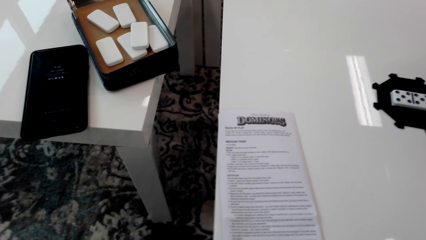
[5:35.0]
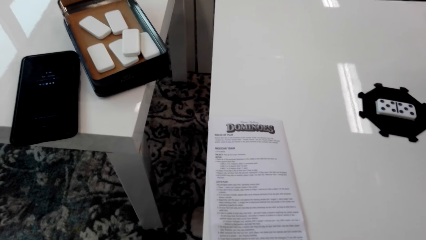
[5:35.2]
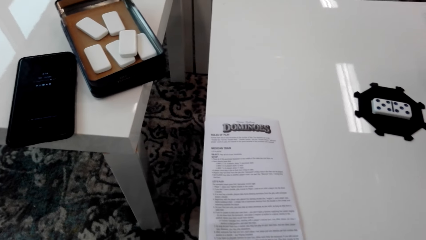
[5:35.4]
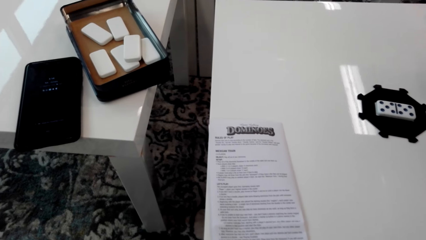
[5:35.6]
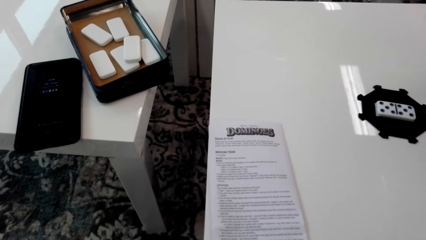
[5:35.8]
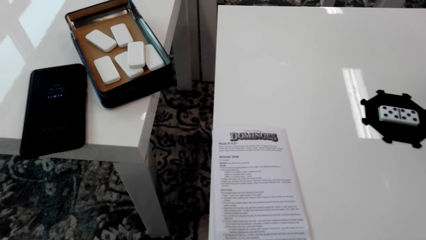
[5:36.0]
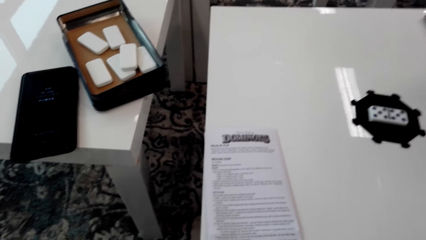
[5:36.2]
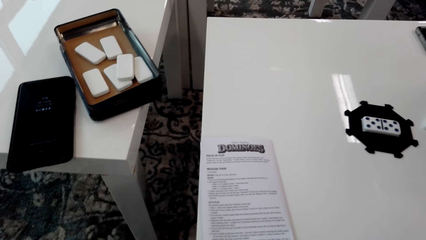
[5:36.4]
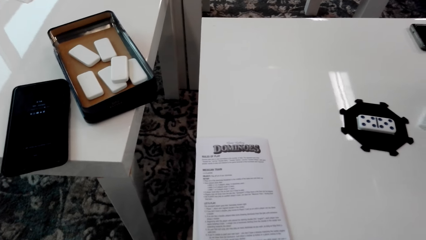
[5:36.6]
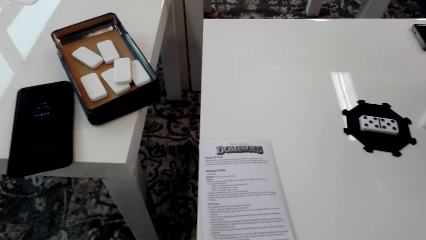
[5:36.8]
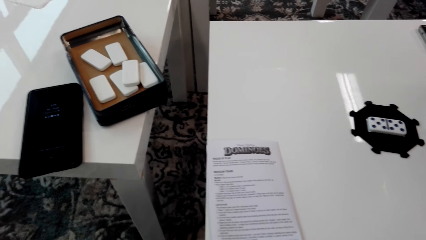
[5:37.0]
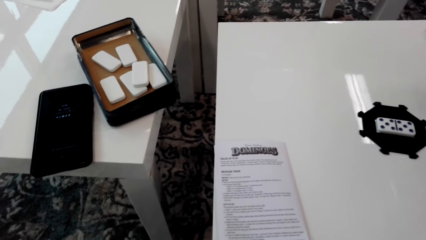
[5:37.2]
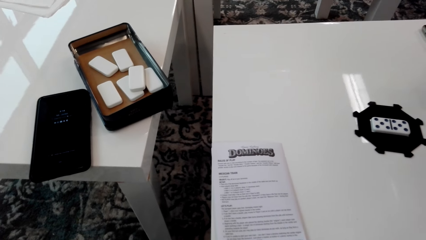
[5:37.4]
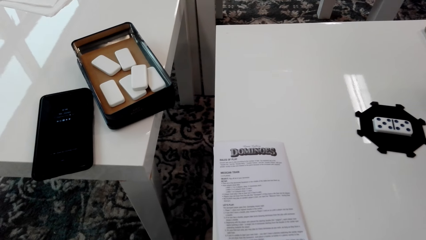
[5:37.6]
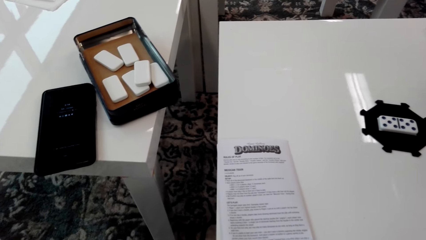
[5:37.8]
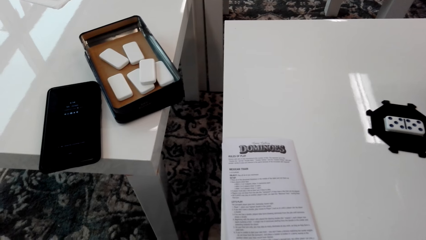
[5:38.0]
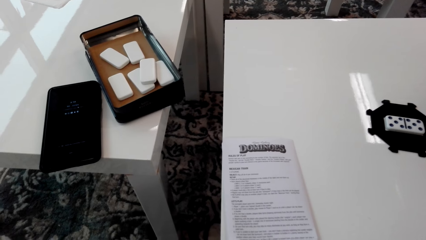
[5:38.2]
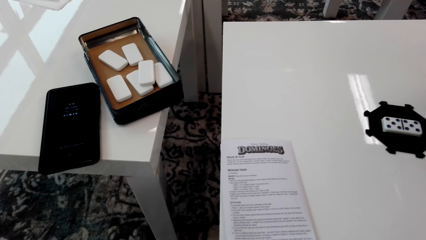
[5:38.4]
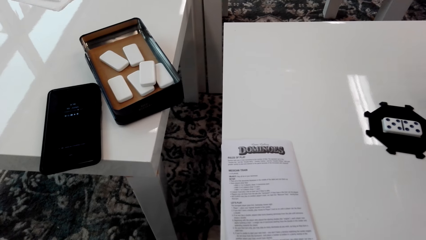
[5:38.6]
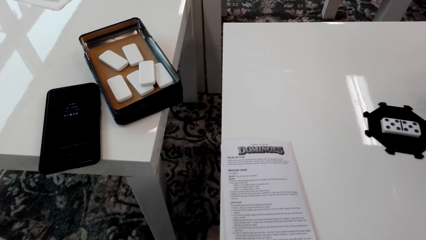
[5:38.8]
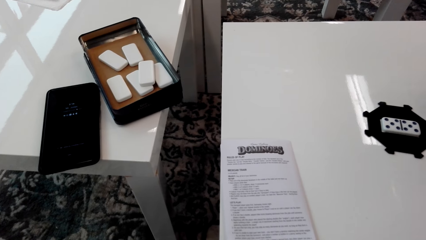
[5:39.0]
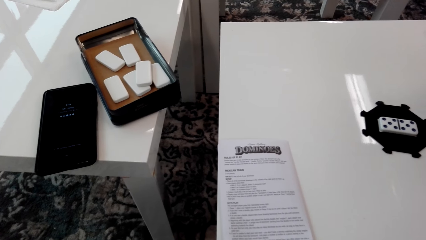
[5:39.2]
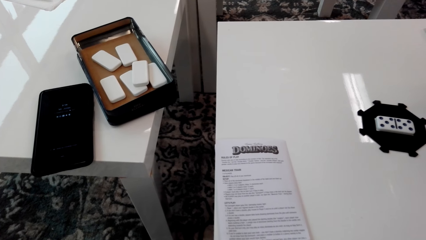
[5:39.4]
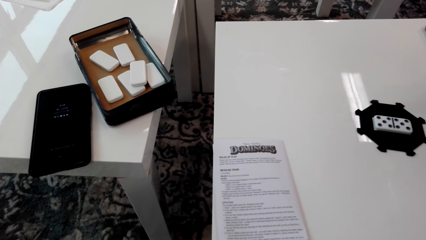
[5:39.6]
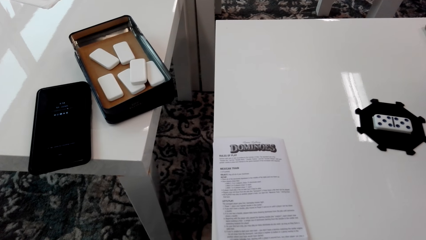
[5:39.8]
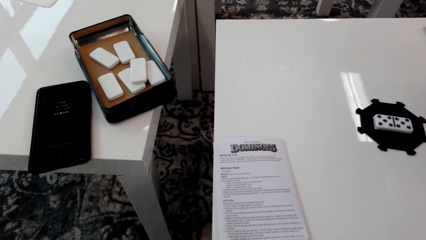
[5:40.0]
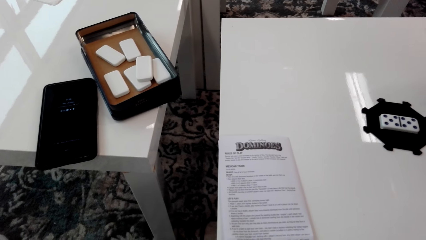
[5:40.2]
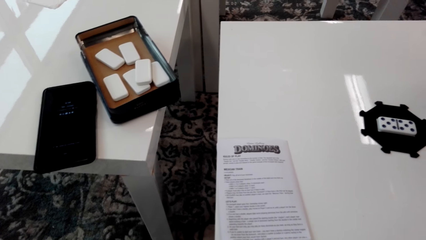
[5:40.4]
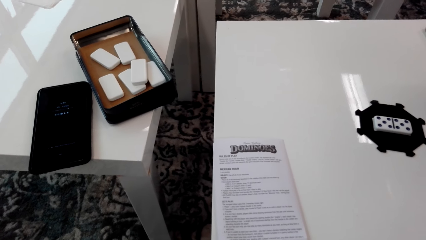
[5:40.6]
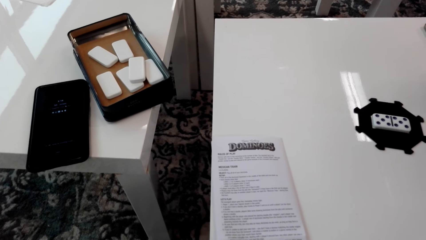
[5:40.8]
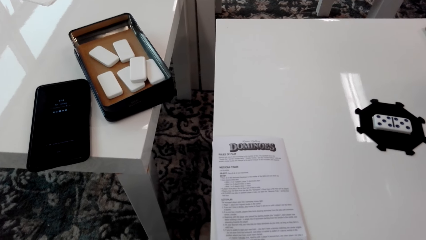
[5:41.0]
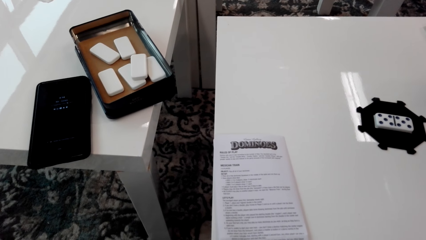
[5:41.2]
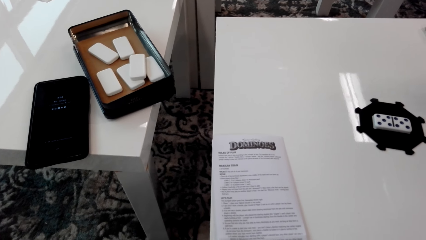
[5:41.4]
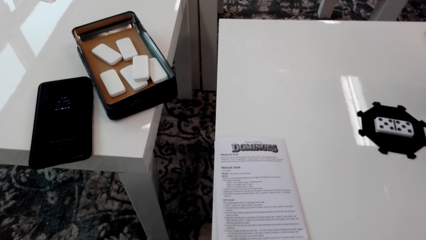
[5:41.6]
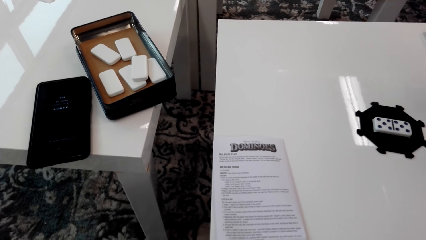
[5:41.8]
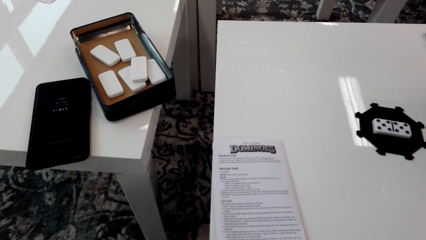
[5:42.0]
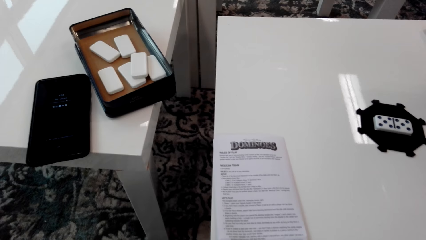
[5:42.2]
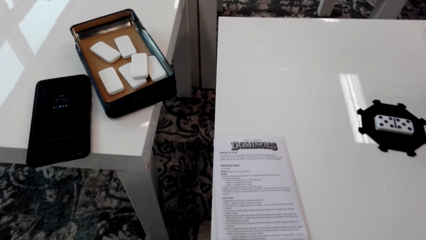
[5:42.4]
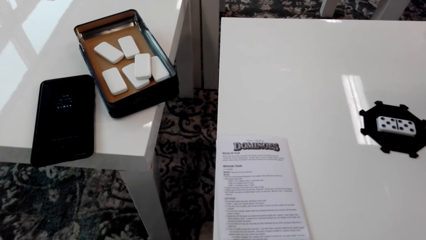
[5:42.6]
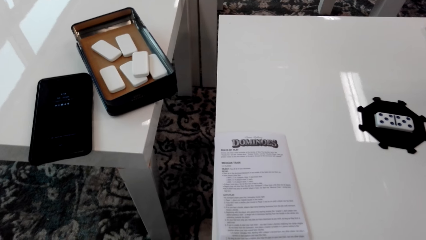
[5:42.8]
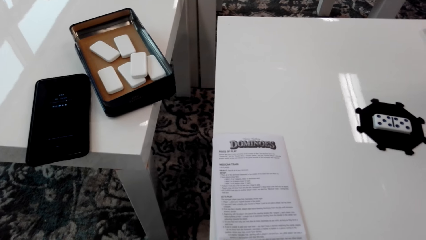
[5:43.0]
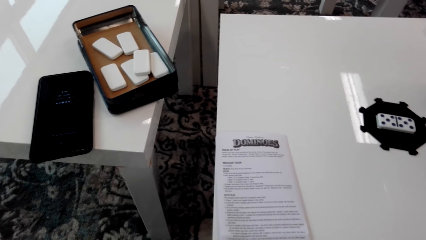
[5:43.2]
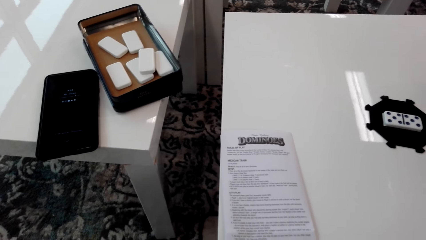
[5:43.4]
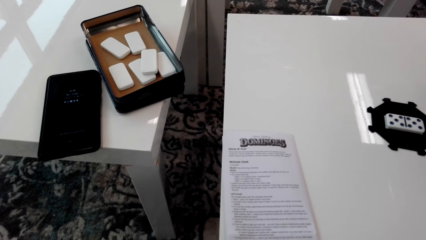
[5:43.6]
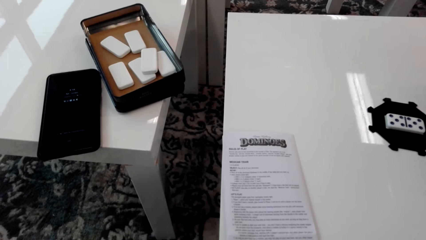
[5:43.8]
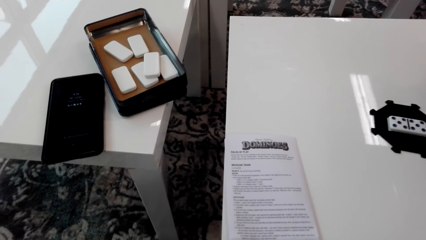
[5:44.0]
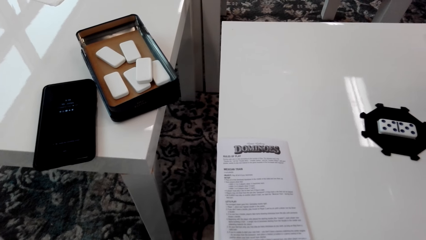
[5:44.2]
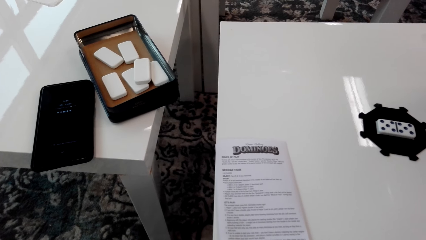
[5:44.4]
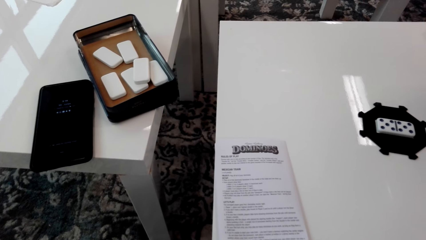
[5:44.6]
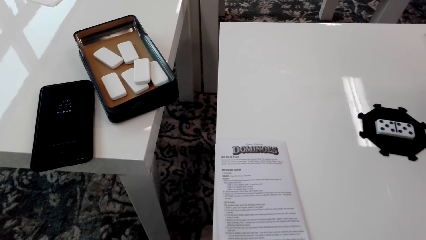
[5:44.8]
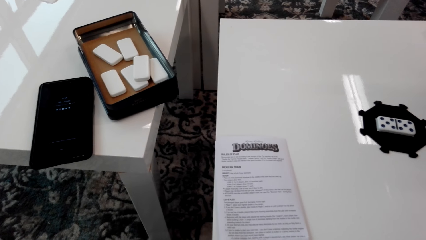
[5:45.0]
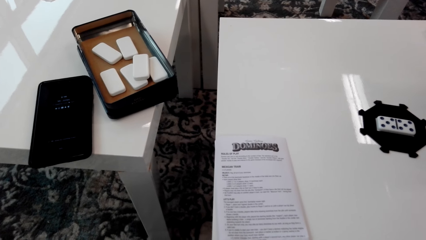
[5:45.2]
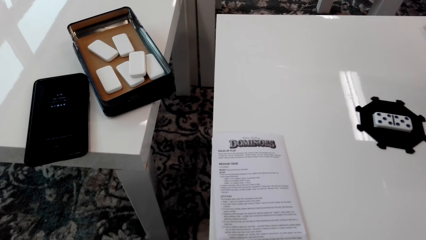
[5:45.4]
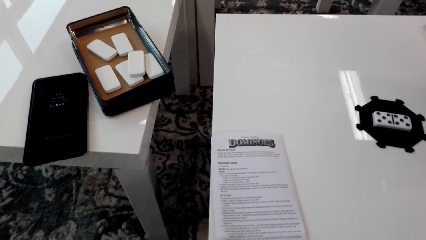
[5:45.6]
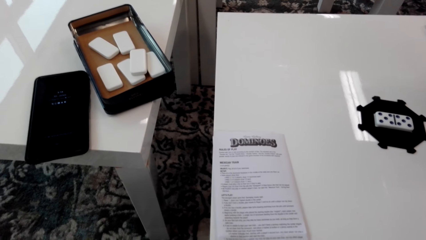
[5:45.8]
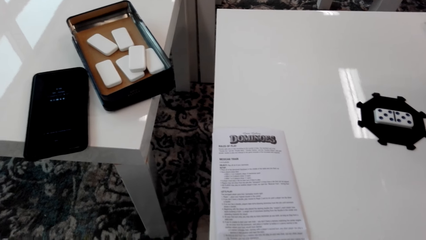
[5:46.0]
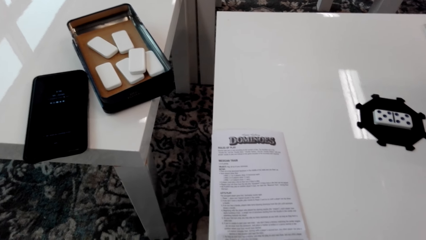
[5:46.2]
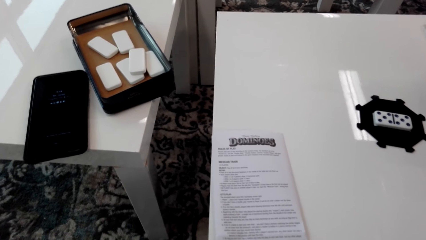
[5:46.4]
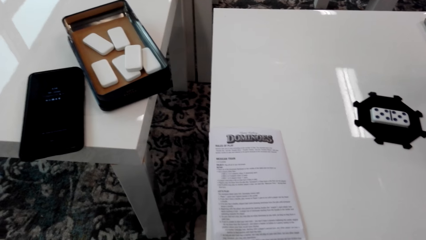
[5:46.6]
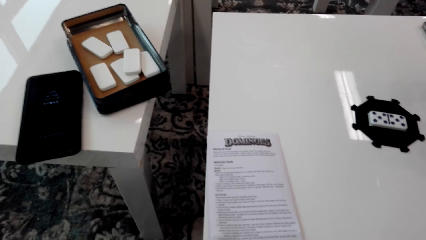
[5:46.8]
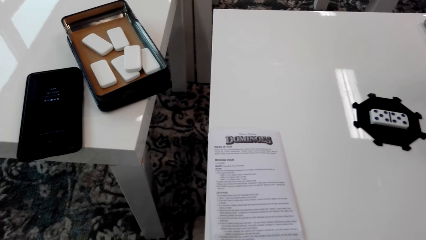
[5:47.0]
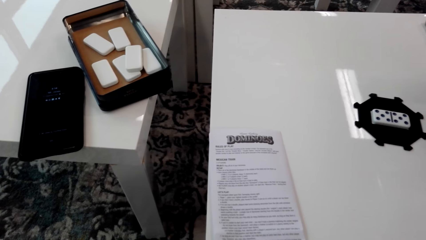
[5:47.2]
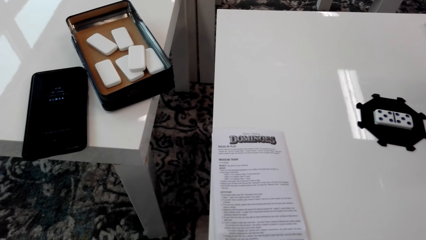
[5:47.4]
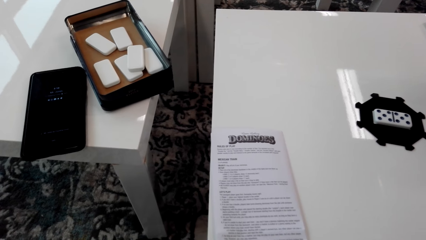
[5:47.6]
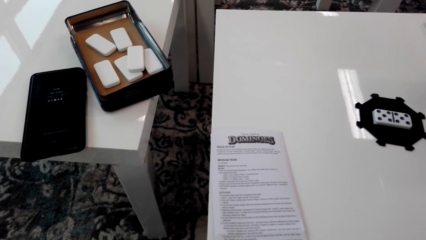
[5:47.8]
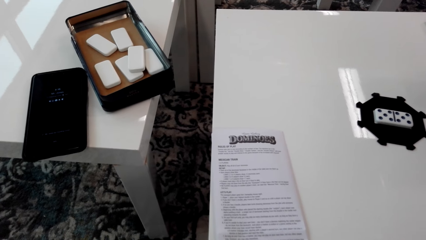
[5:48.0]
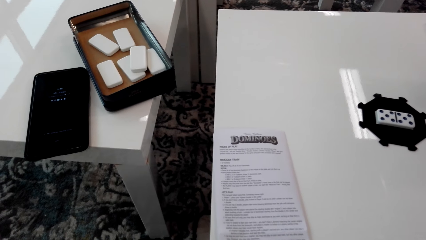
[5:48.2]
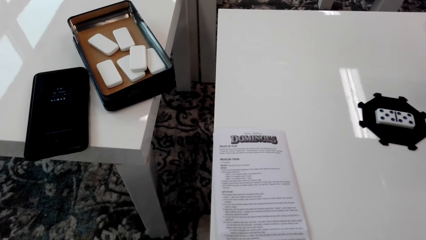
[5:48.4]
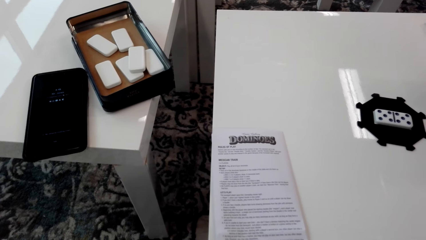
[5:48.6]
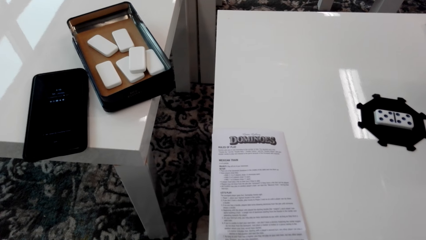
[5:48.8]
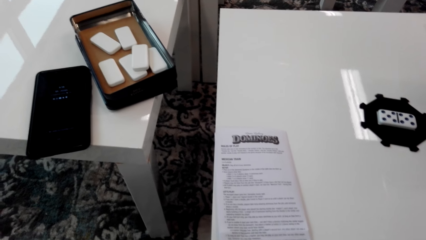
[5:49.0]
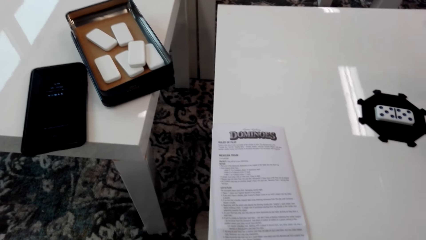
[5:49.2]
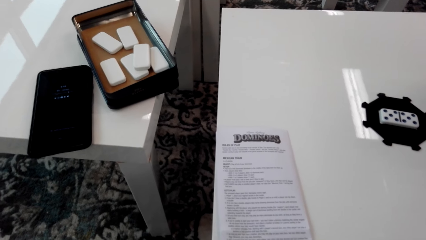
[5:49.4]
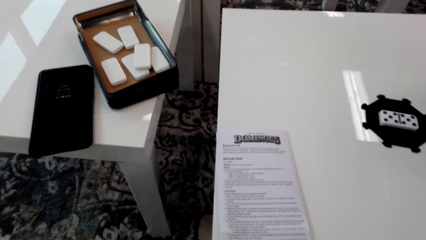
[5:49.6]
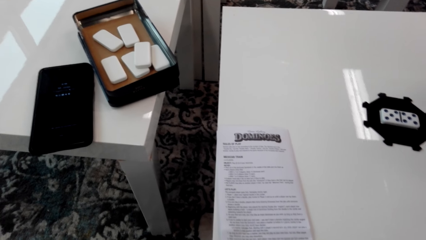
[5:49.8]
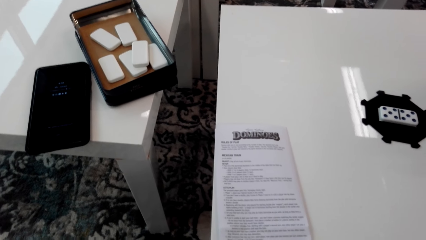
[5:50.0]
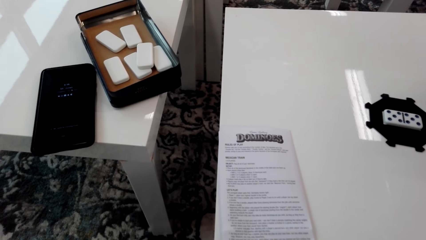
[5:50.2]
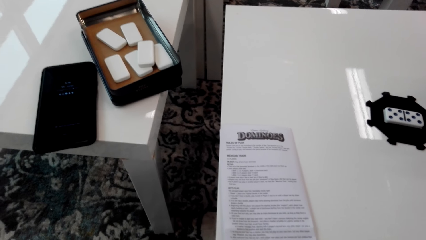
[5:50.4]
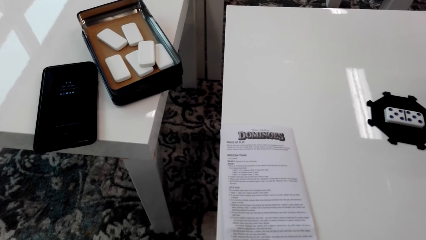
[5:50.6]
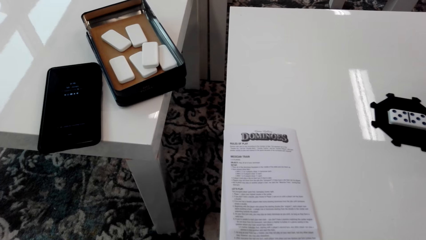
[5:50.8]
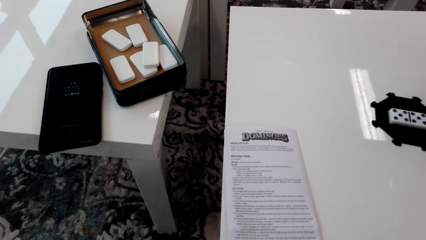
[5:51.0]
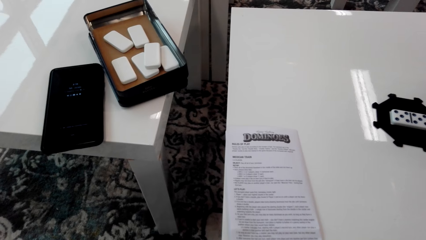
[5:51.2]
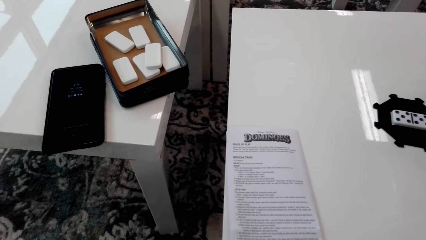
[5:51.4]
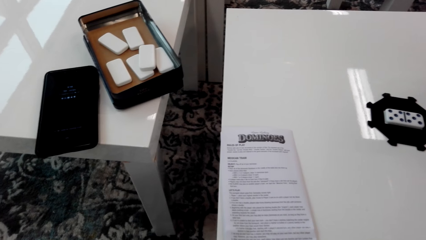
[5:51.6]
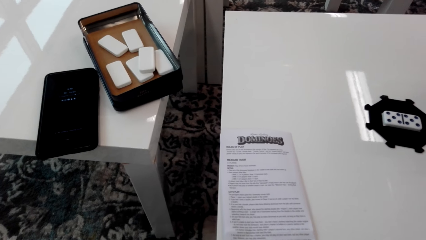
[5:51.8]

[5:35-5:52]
The camera wearer looks around.
